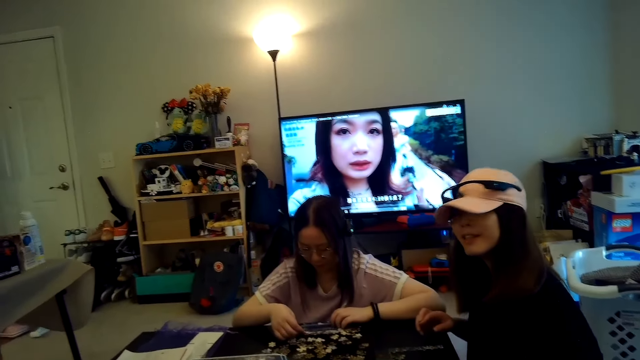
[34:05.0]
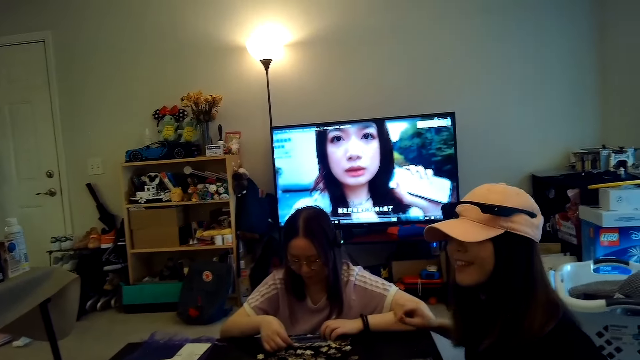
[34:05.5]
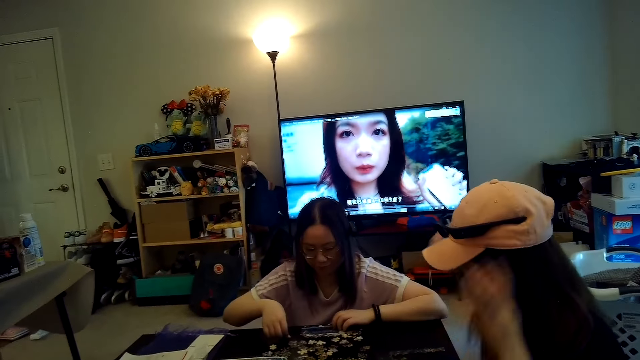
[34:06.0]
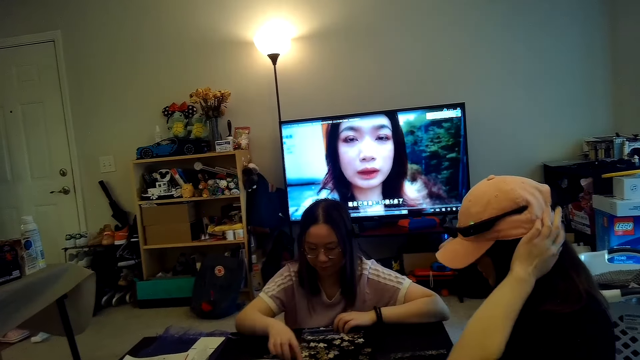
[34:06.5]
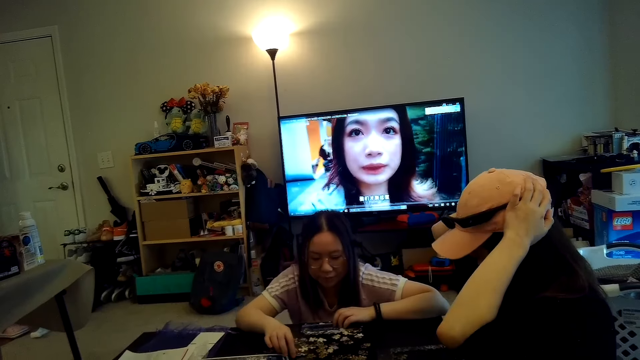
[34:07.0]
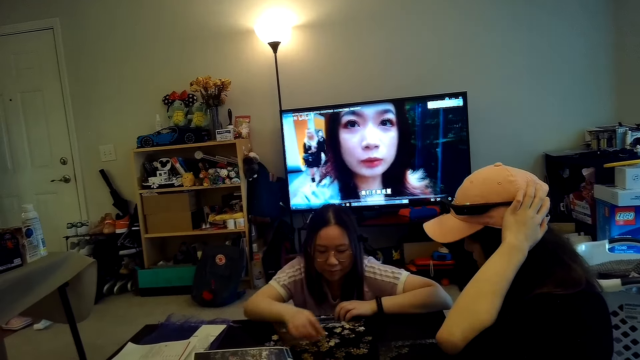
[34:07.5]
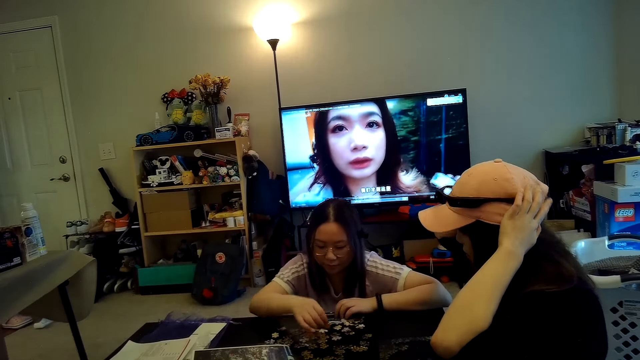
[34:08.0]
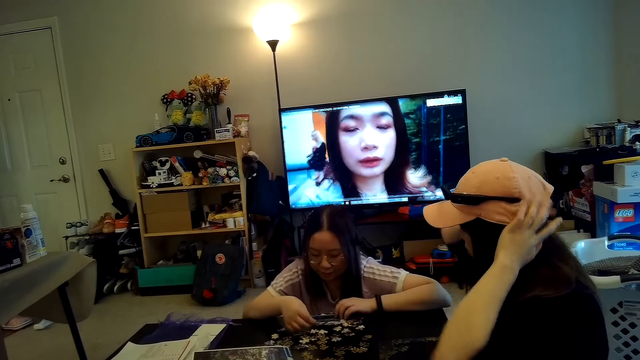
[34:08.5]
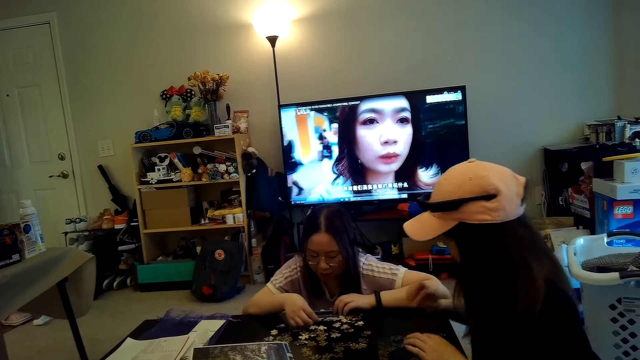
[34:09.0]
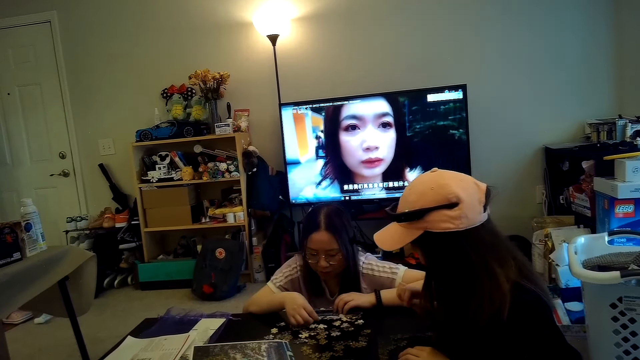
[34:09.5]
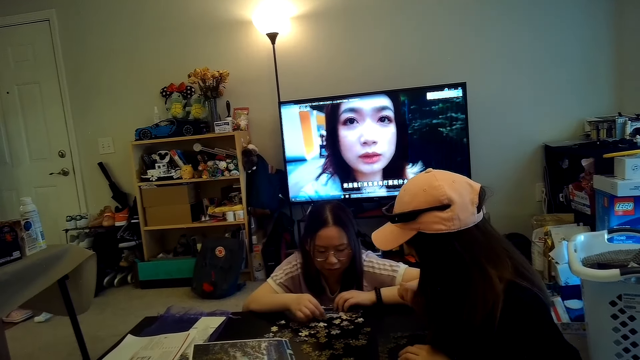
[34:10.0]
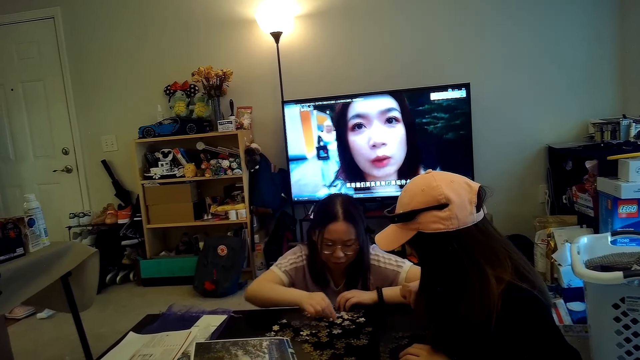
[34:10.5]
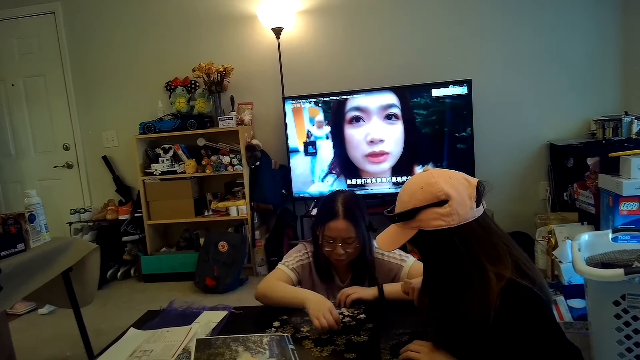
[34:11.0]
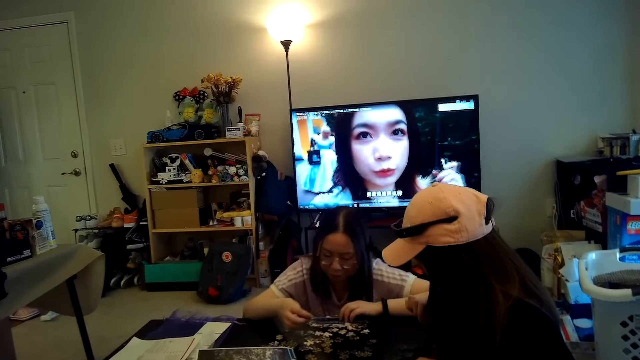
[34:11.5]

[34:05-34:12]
Someone touches the head.

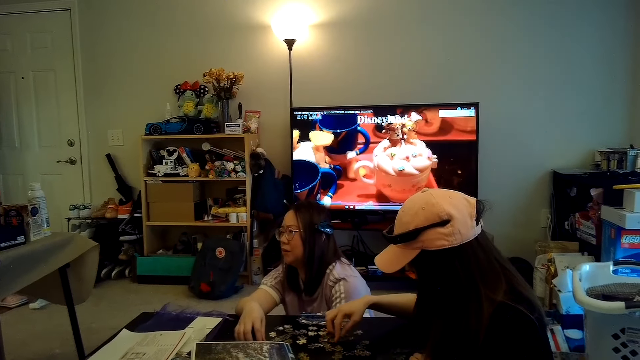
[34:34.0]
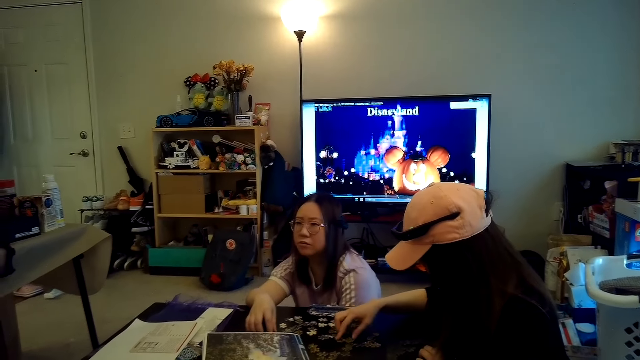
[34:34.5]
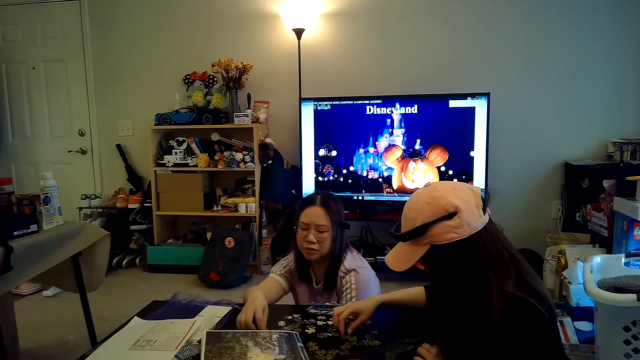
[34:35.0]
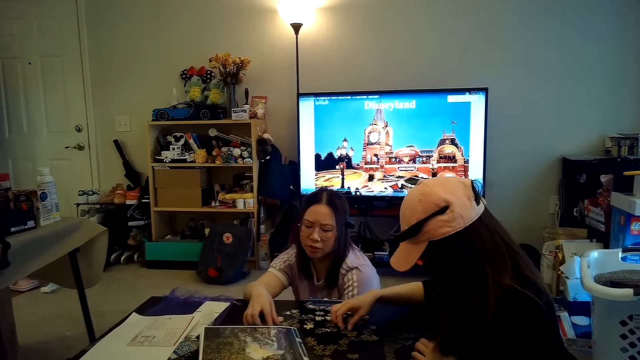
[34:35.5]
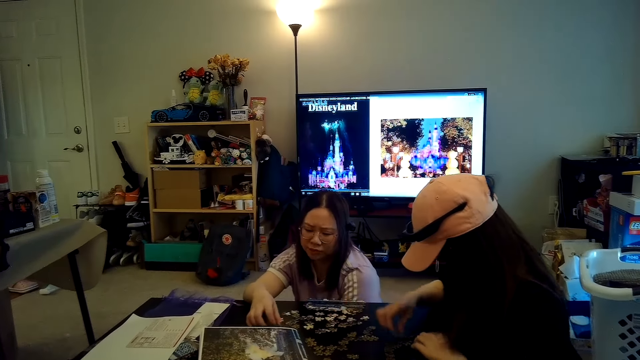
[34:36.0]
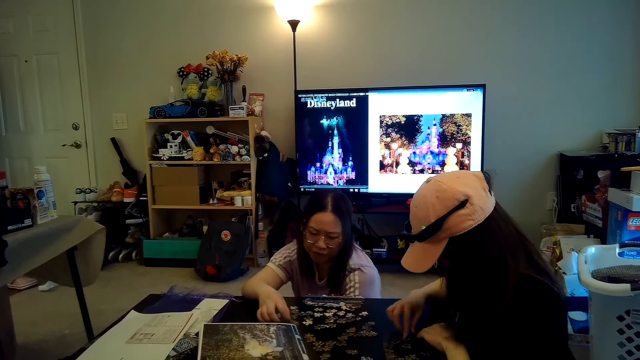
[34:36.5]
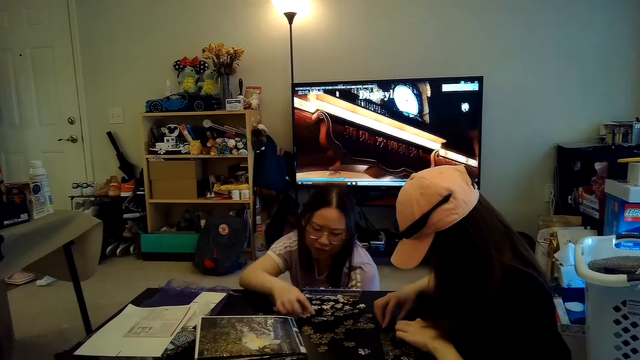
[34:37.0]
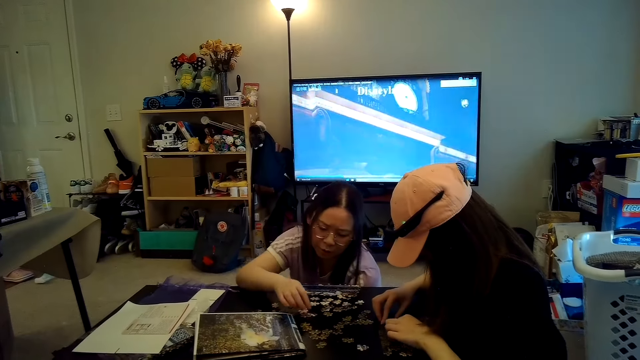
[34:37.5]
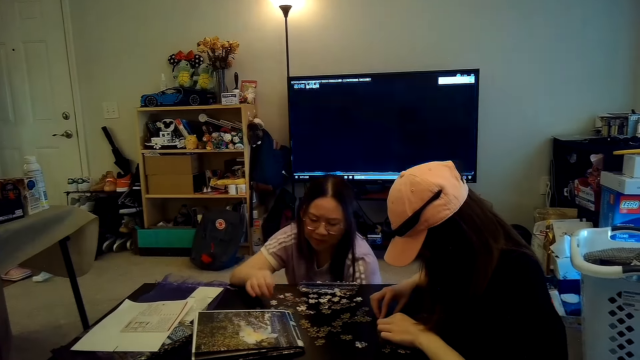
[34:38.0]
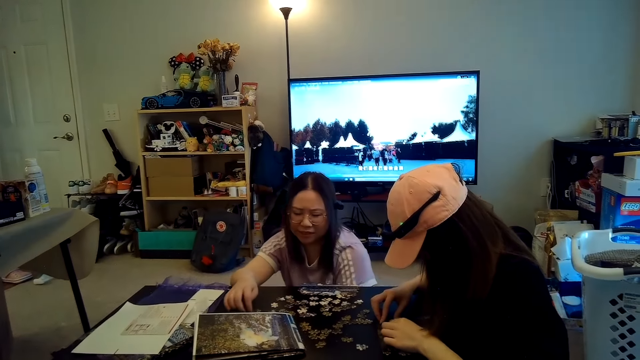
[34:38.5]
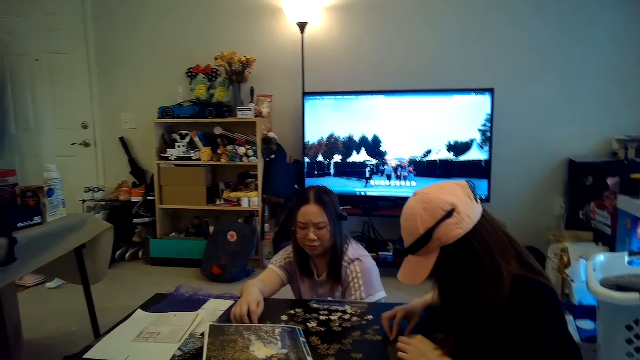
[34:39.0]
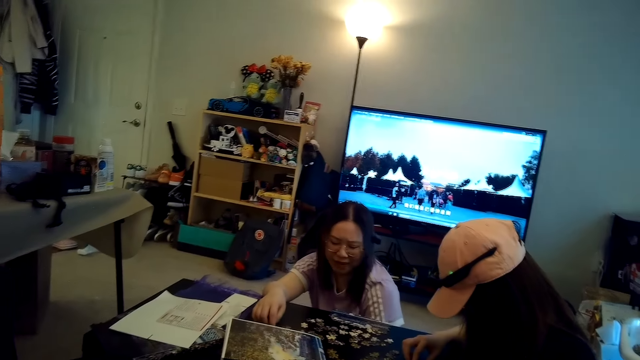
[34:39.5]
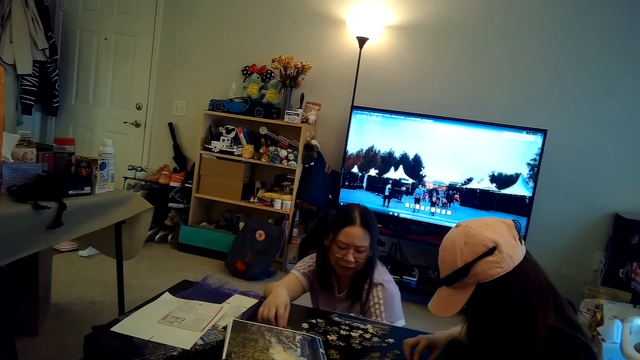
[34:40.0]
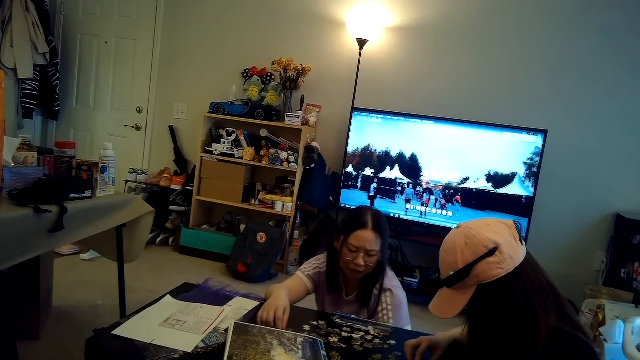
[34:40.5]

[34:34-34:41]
The camera wearer looks at the puzzle players on the table.

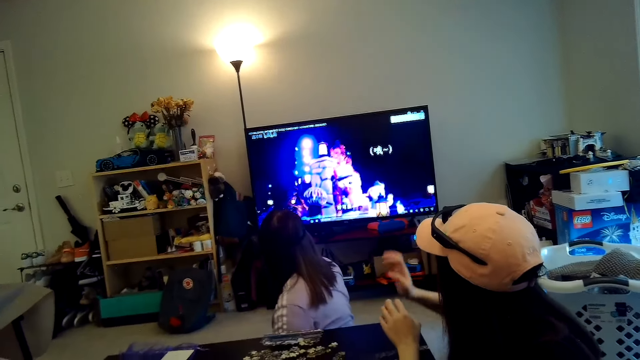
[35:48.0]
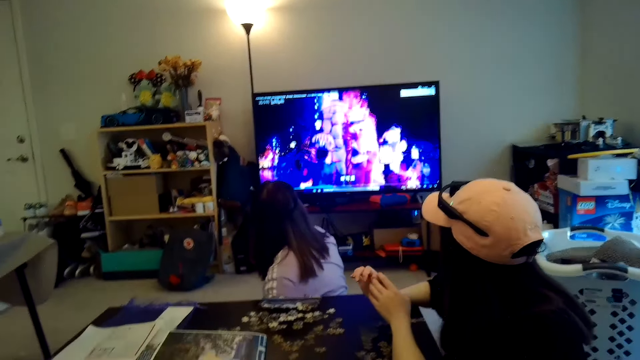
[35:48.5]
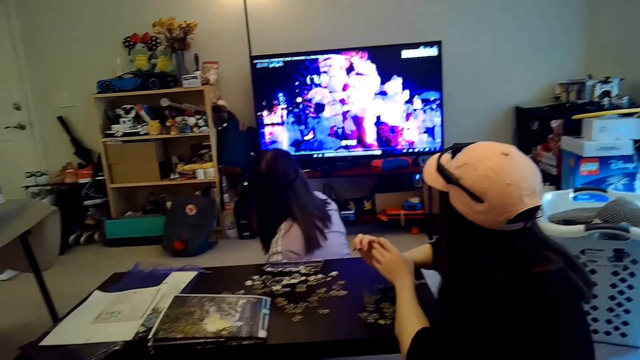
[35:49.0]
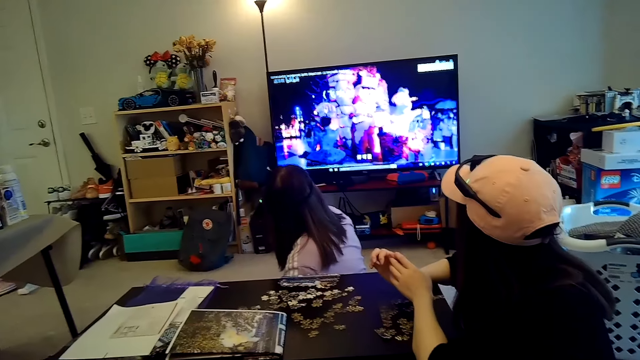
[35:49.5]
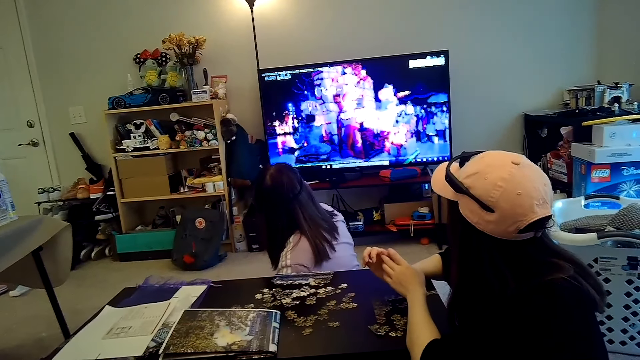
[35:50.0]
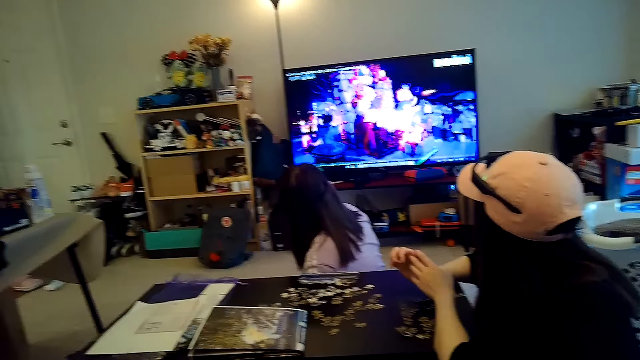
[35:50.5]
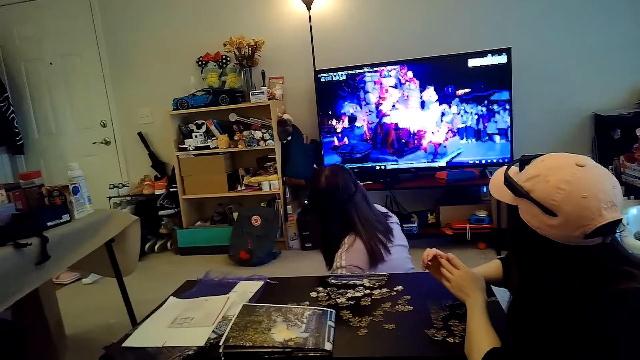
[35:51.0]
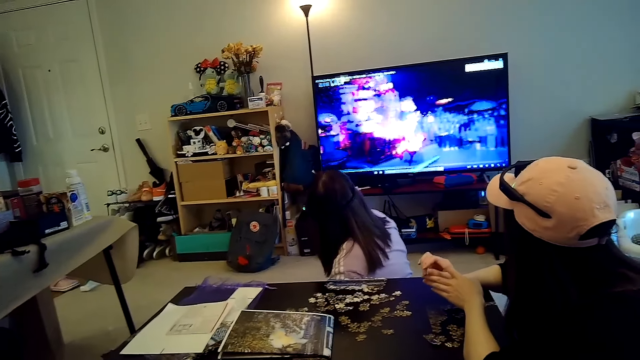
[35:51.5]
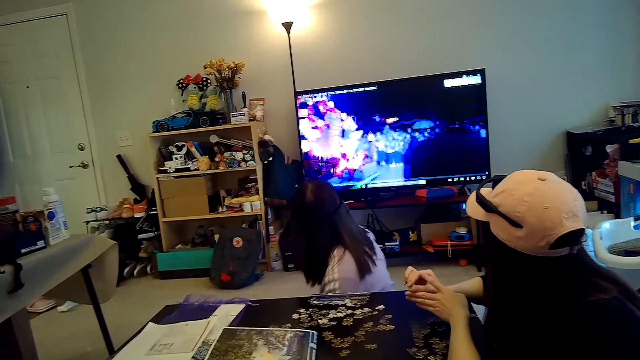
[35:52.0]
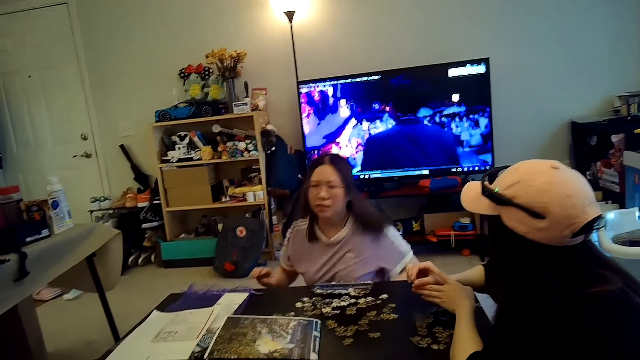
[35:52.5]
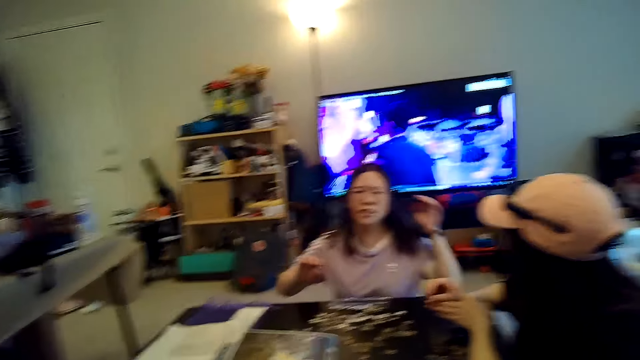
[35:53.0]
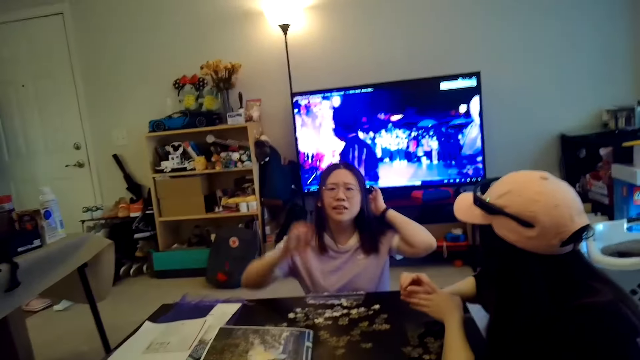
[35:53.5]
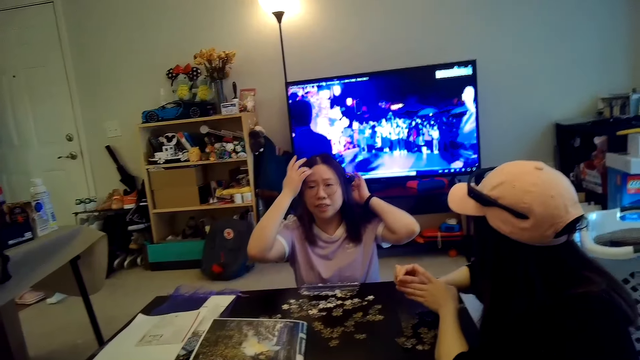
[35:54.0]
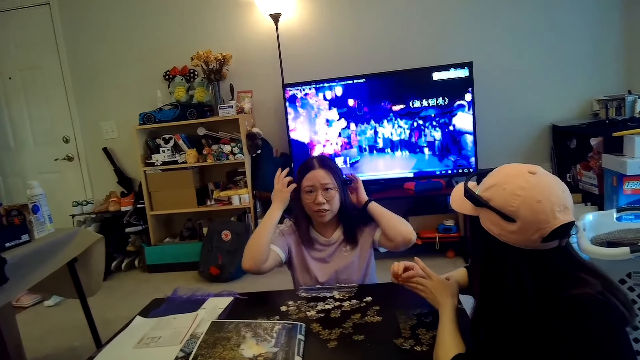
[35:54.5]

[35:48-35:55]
The camera wearer watches the television.
